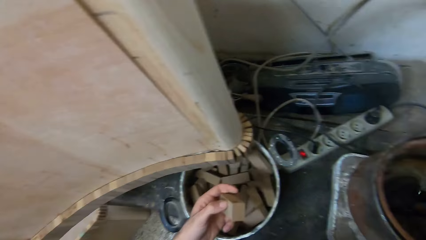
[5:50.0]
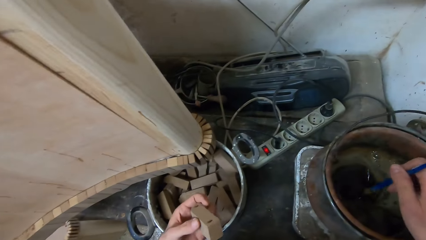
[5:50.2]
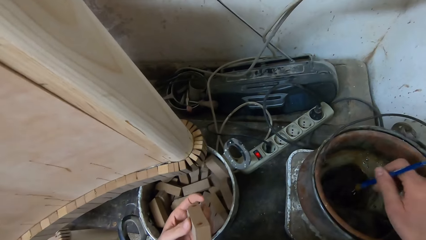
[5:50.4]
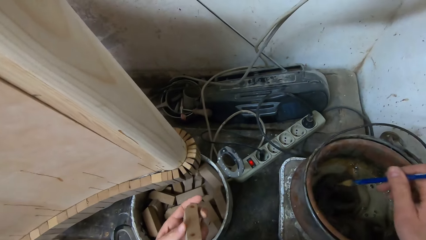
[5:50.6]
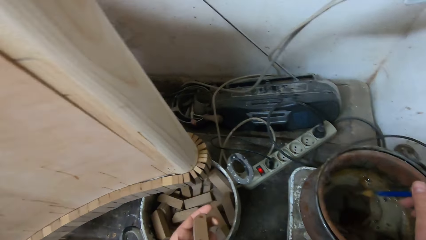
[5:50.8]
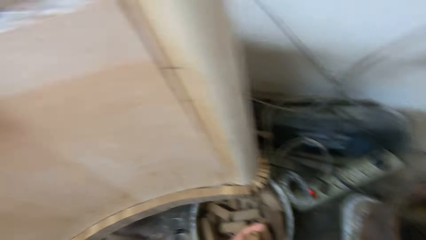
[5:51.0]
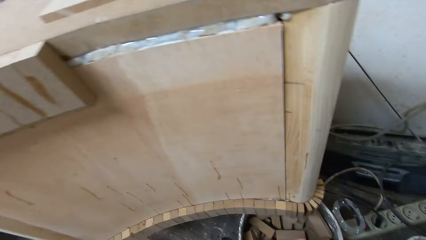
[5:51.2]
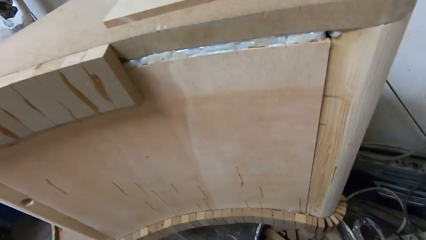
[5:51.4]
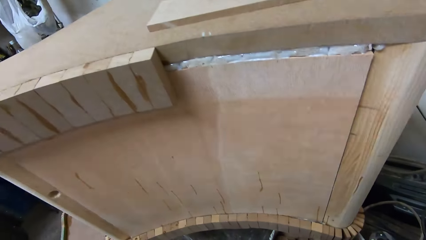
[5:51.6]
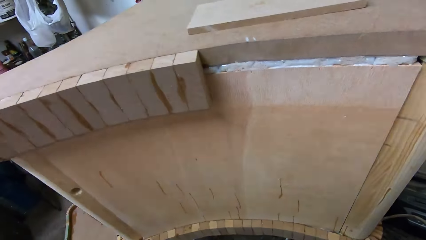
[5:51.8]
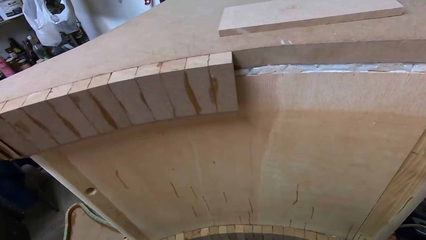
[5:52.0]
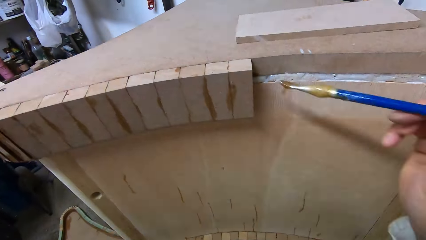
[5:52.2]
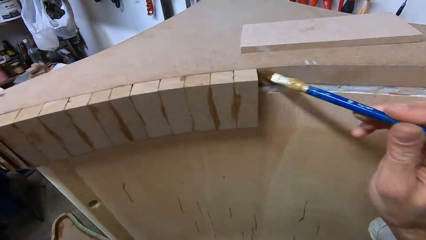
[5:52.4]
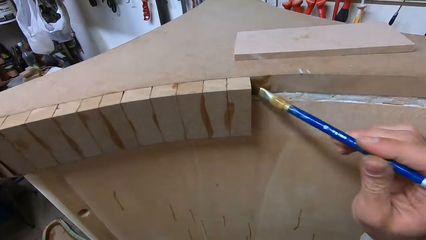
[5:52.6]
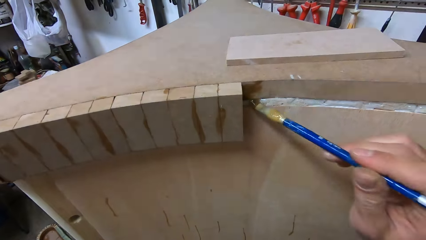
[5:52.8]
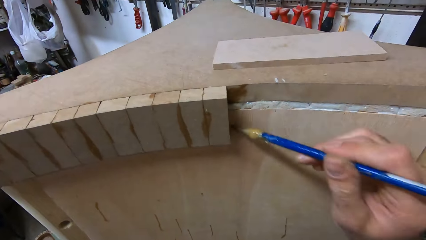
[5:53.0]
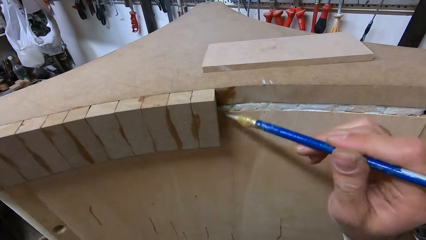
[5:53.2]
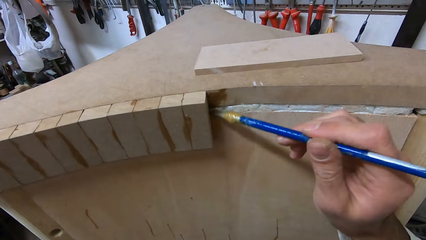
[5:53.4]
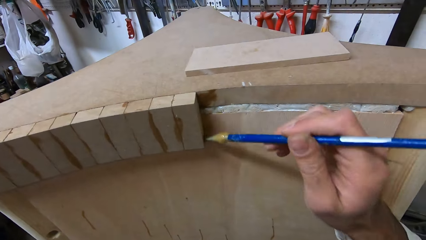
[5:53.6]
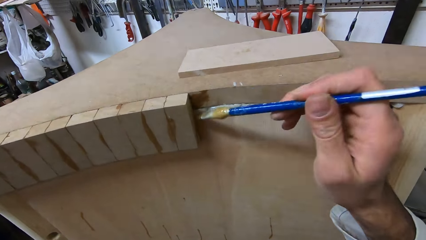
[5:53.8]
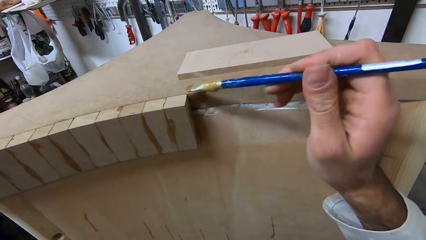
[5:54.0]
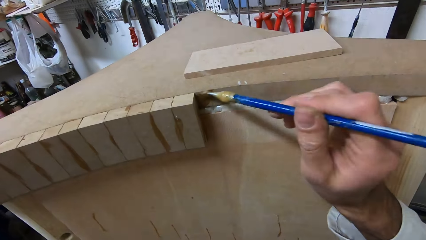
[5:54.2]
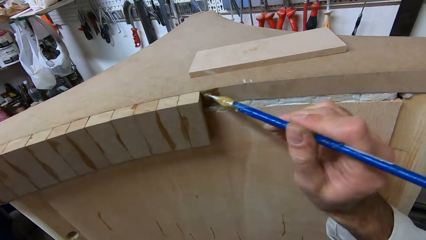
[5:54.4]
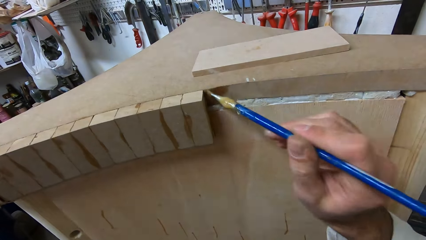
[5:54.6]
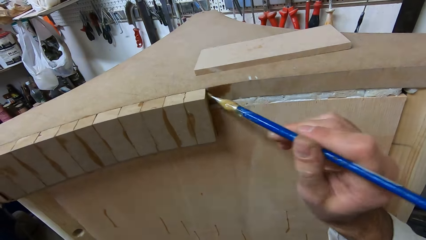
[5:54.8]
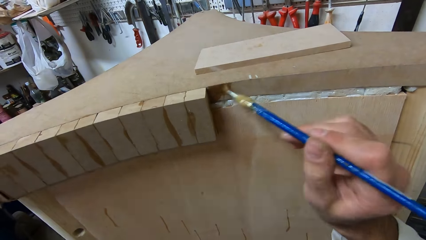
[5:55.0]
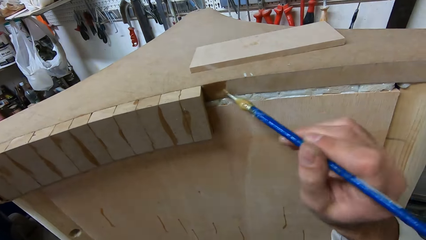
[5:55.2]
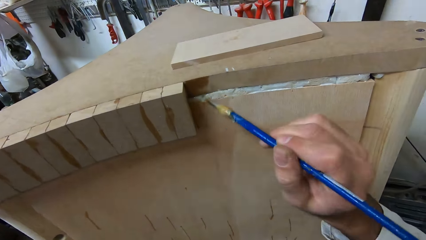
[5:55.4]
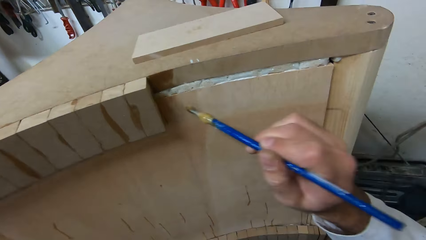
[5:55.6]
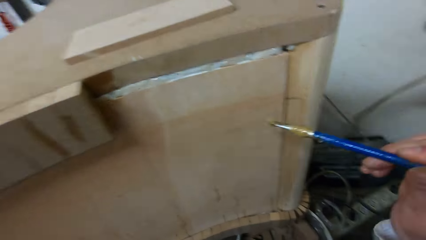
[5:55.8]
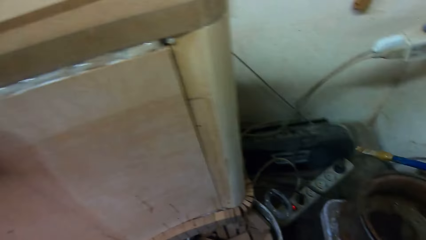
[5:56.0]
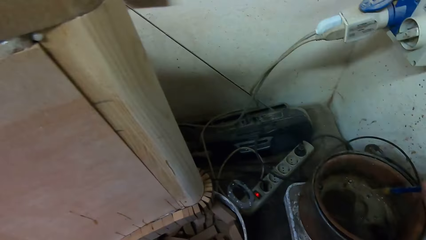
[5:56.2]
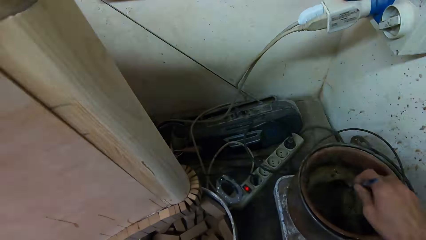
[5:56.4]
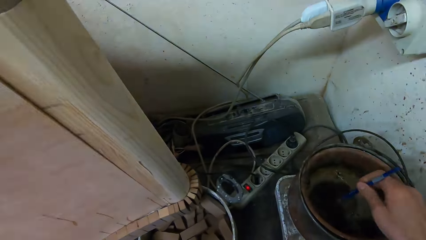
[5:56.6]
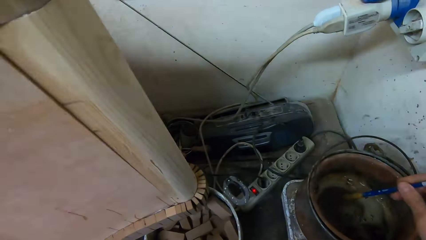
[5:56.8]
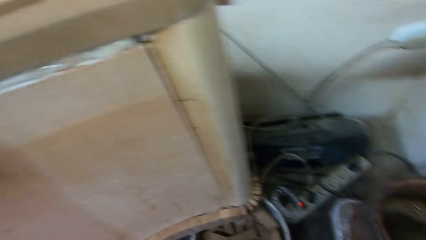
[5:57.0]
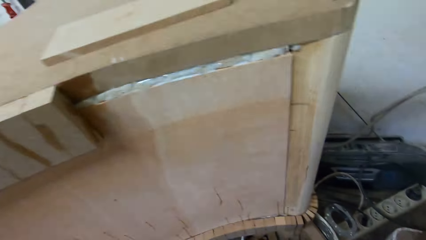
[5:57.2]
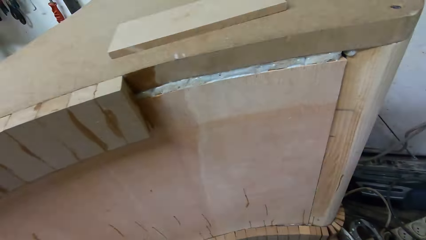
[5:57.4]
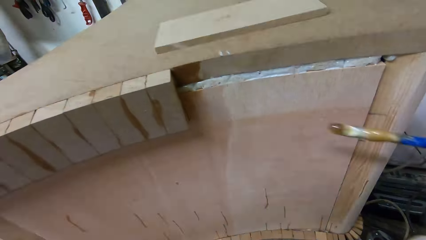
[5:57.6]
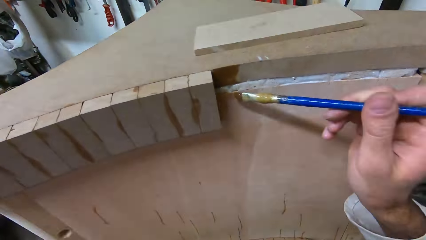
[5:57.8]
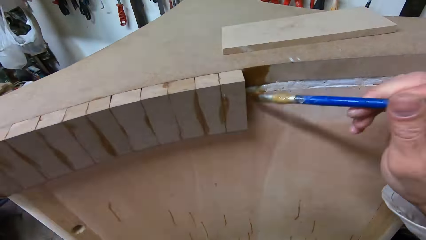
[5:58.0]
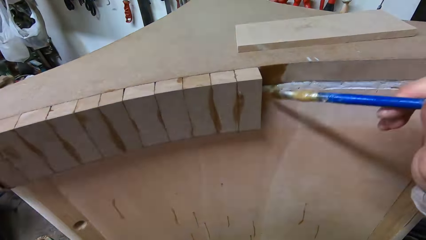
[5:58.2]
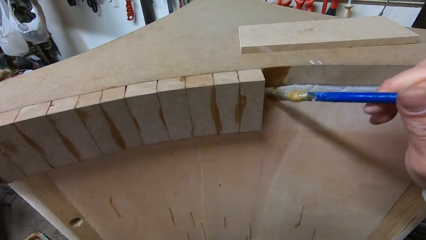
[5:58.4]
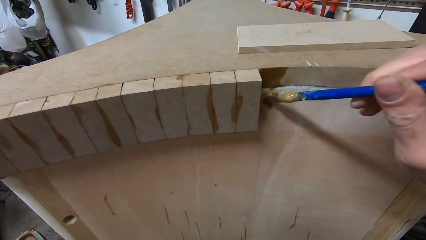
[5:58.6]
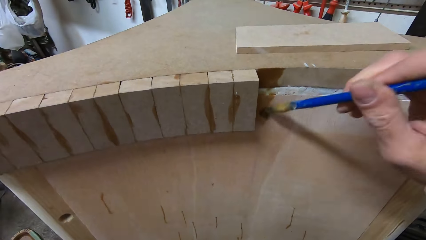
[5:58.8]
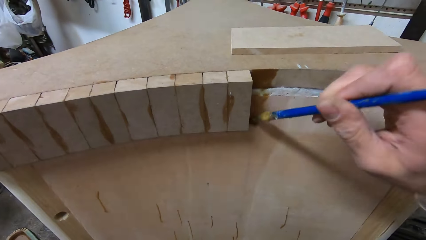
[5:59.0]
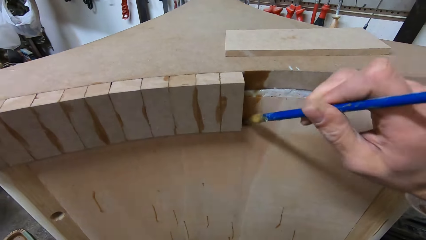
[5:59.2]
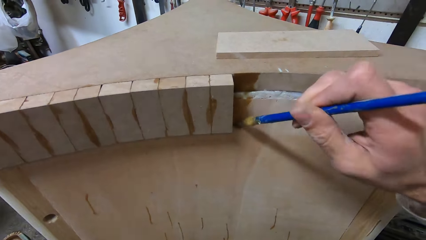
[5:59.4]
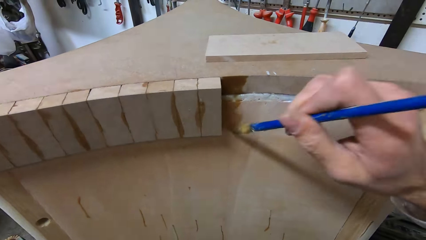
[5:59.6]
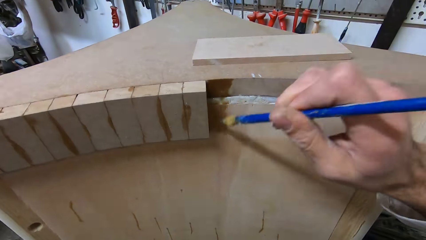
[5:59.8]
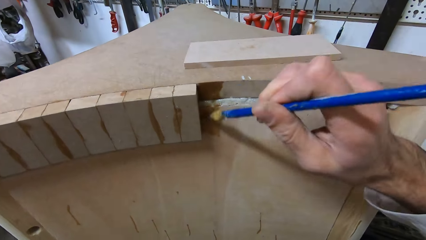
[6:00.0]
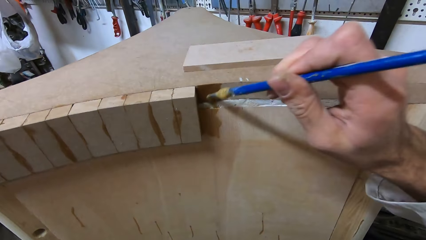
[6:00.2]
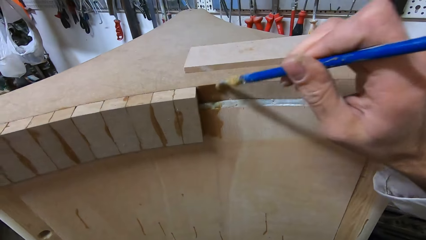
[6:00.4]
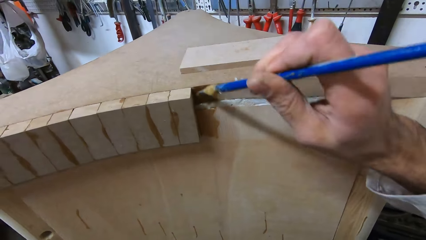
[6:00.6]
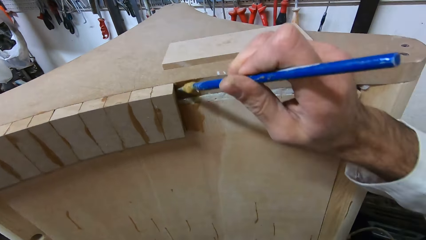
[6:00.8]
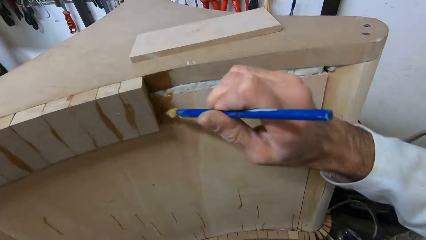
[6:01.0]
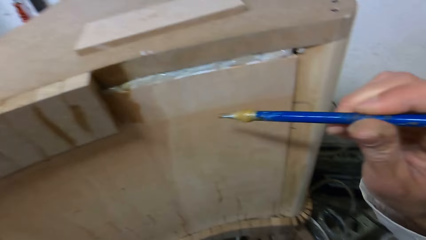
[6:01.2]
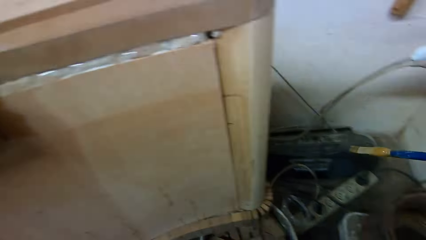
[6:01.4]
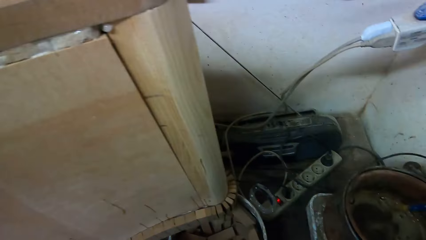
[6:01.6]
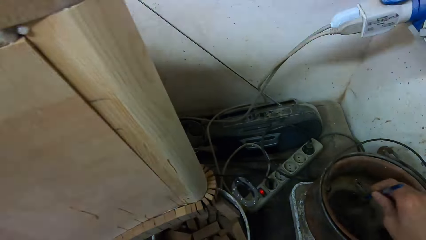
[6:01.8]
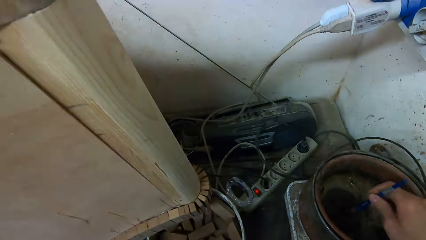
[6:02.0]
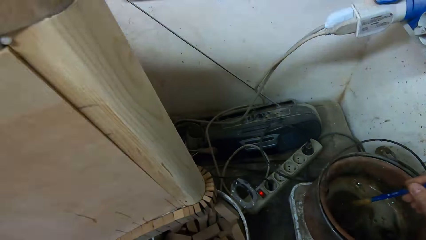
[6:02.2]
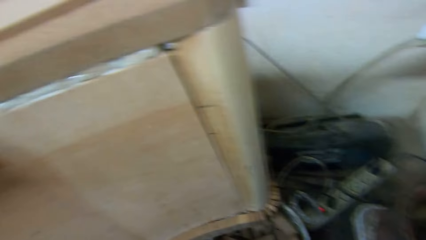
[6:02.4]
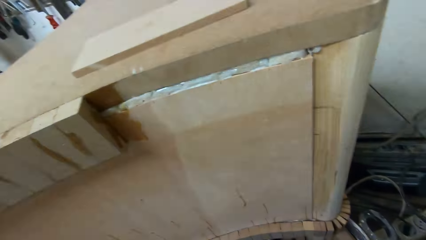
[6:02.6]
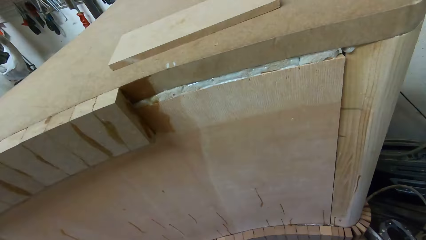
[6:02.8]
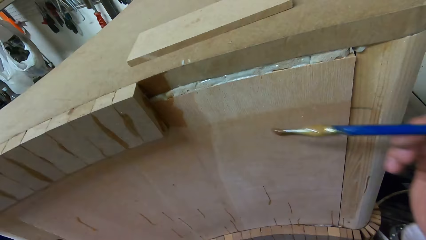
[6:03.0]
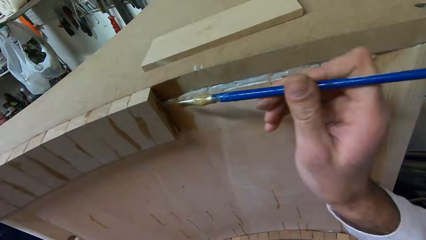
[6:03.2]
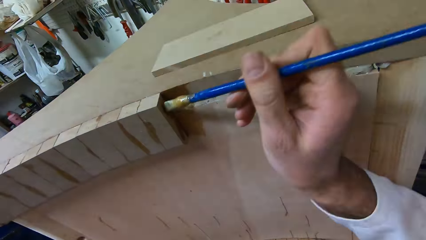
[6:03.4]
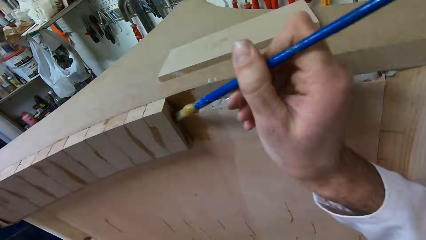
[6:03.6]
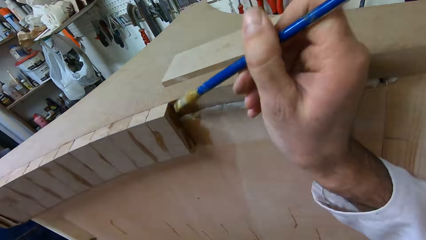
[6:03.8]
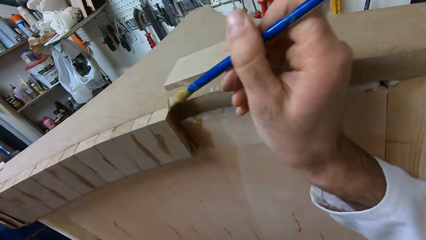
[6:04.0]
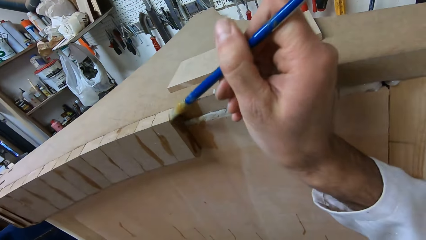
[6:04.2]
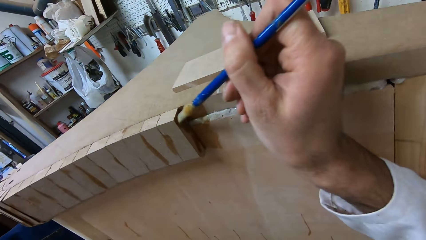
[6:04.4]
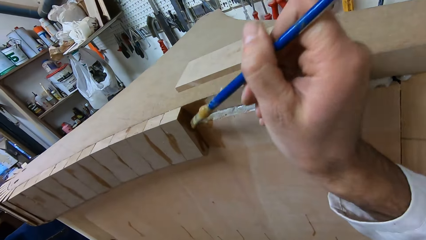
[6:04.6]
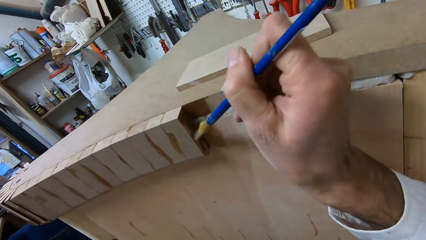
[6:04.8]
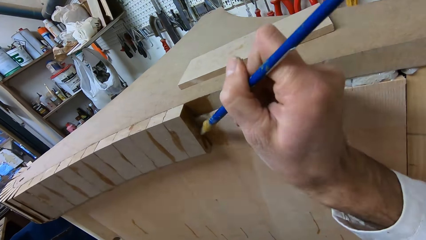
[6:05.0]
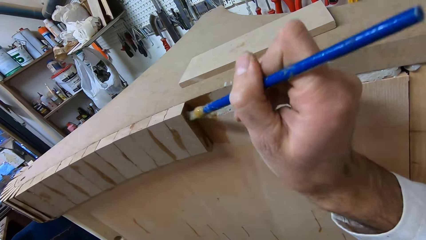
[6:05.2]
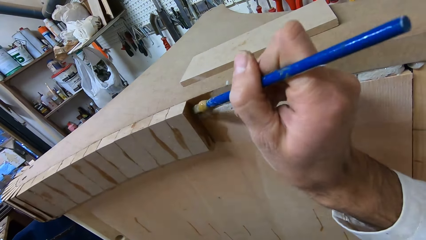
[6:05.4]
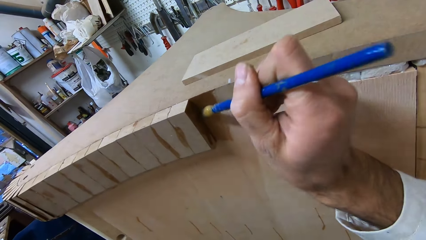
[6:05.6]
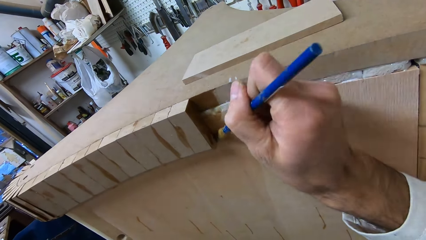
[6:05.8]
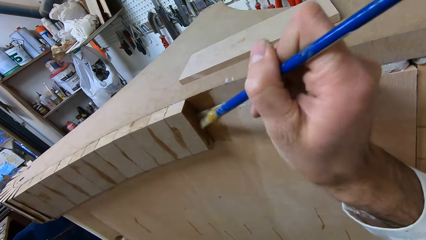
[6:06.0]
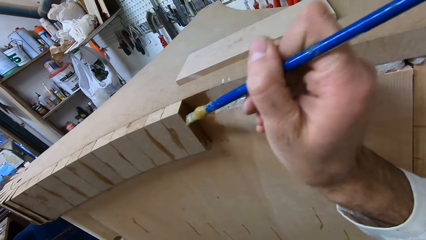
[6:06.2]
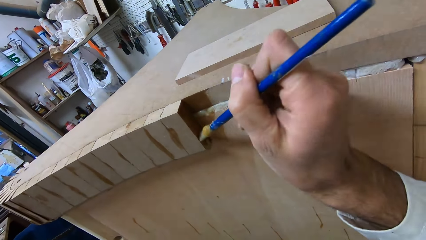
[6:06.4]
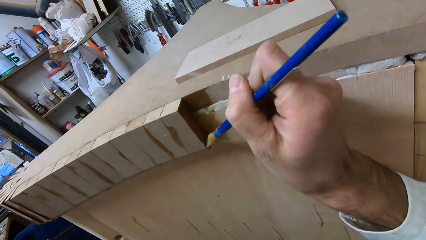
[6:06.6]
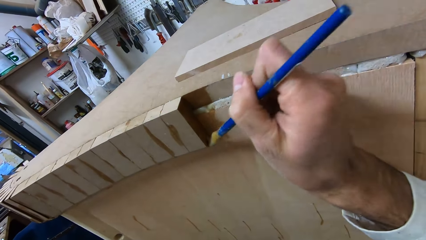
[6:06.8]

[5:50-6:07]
The camera wearer stirs the glue in the pot with the glue brush. They turn to the table. They apply glue to the furniture with the glue brush. They move the brush back to the pot. They dip the glue brush into the bucket of glue. They apply glue to the furniture with the glue brush. They take the brush back to the pot. They dip the glue brush into the bucket of glue. They turn back to the table. They apply glue to the furniture with the glue brush.
